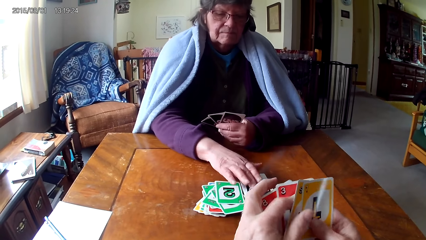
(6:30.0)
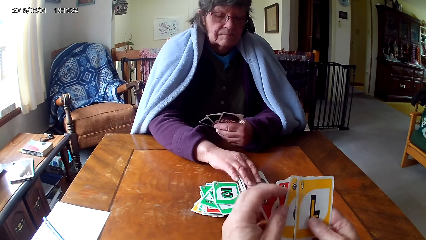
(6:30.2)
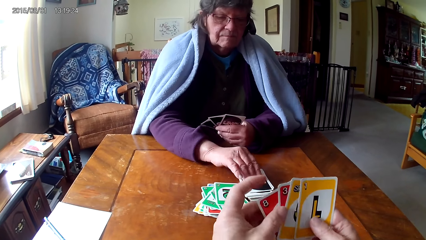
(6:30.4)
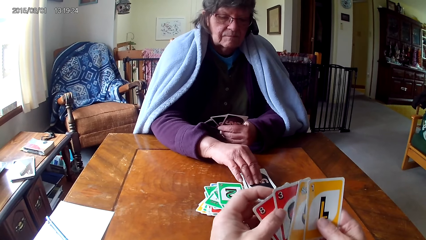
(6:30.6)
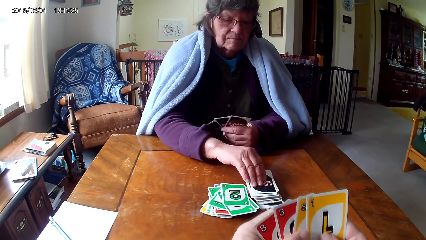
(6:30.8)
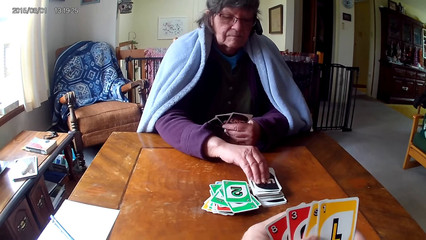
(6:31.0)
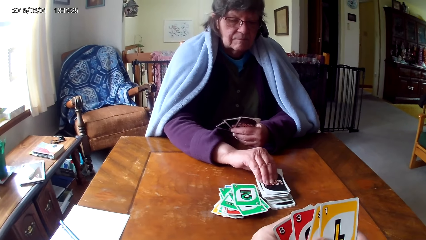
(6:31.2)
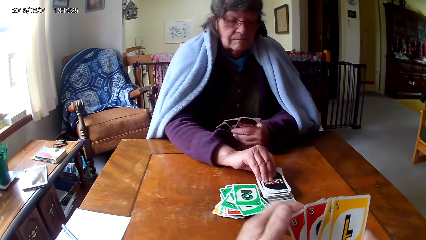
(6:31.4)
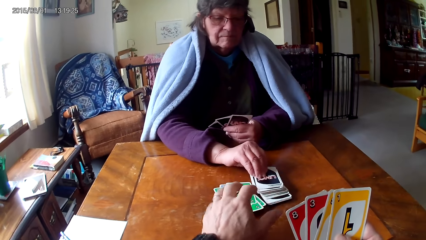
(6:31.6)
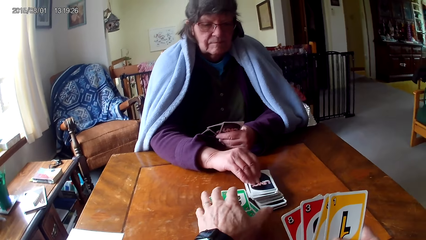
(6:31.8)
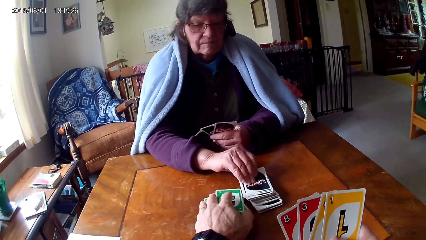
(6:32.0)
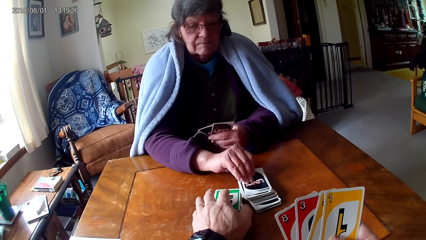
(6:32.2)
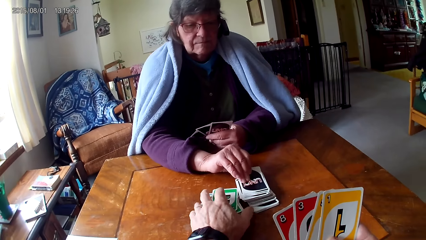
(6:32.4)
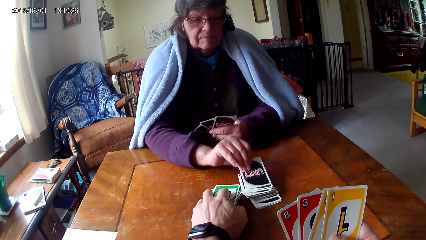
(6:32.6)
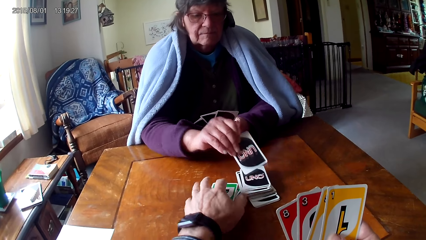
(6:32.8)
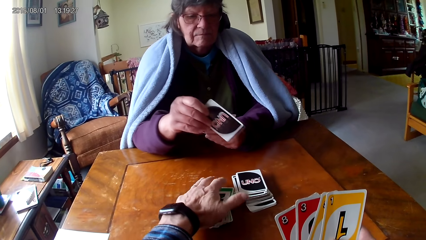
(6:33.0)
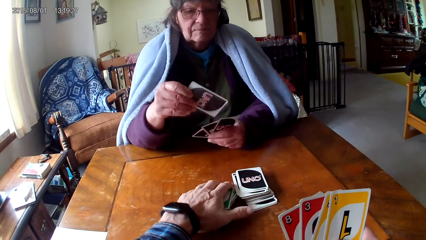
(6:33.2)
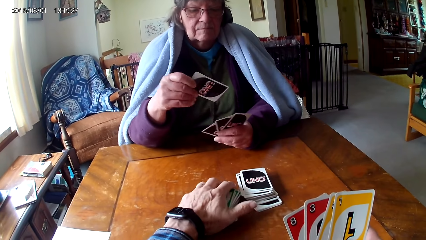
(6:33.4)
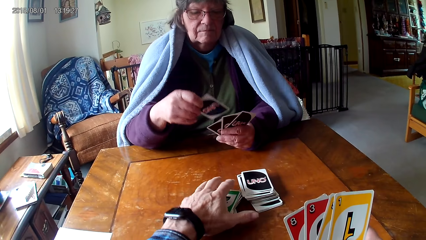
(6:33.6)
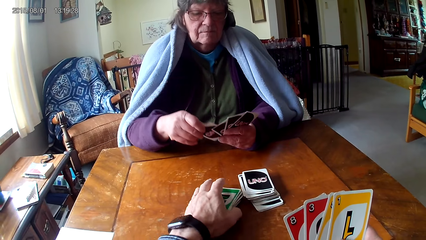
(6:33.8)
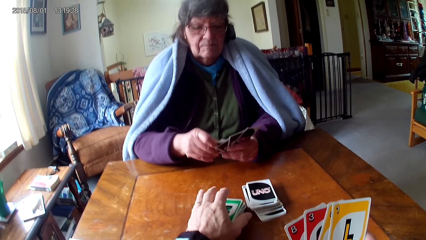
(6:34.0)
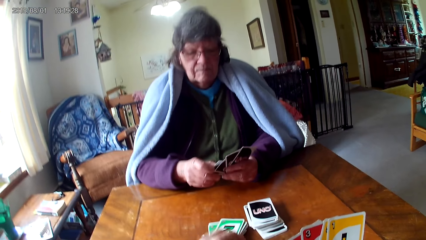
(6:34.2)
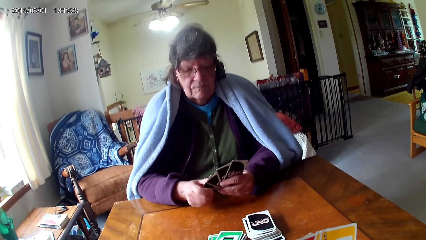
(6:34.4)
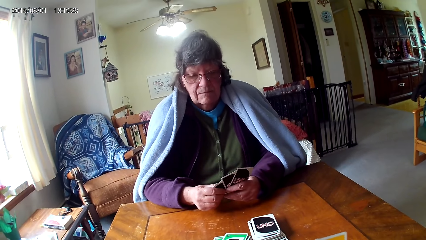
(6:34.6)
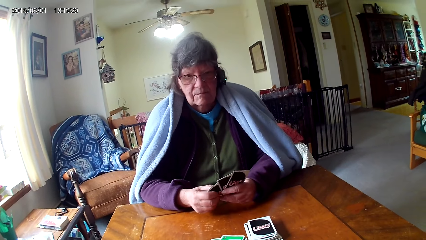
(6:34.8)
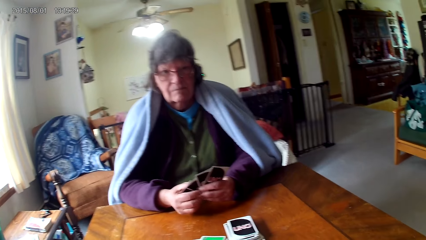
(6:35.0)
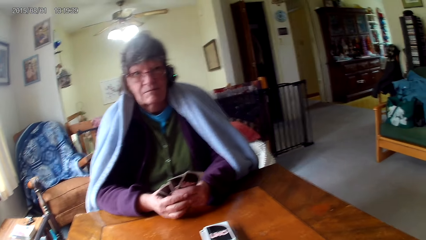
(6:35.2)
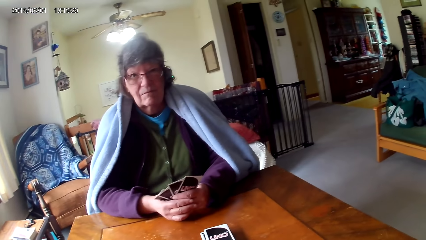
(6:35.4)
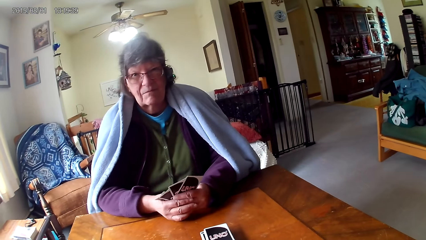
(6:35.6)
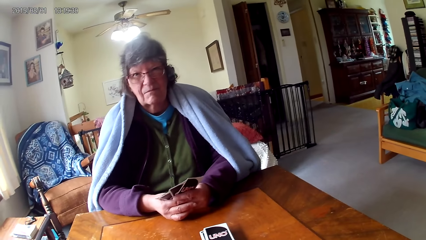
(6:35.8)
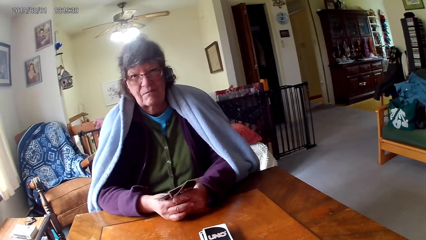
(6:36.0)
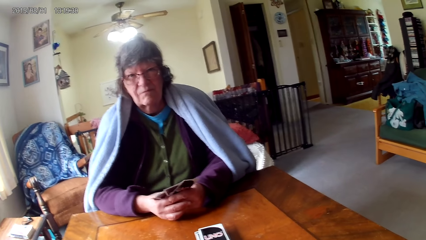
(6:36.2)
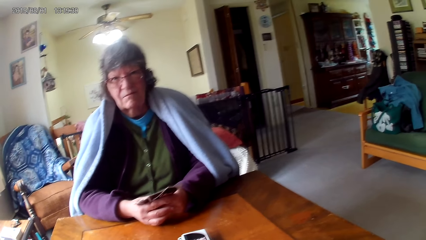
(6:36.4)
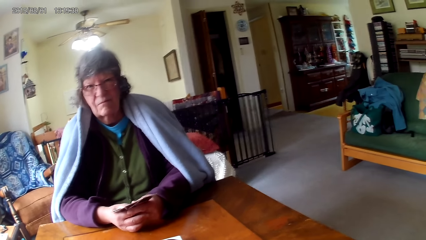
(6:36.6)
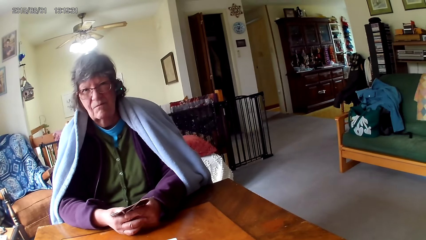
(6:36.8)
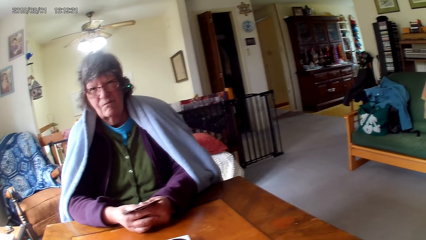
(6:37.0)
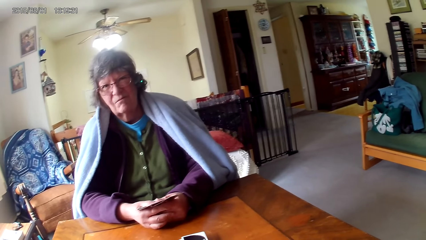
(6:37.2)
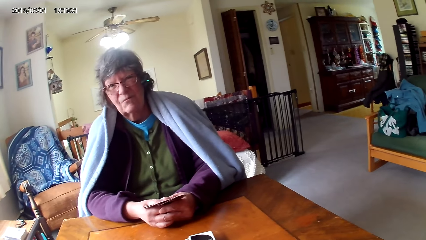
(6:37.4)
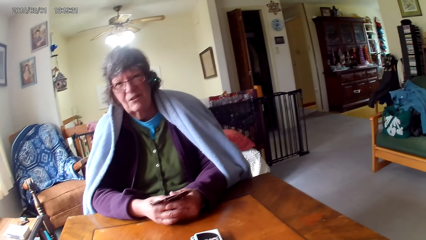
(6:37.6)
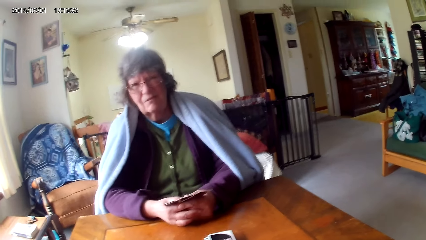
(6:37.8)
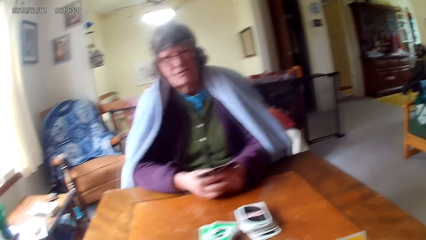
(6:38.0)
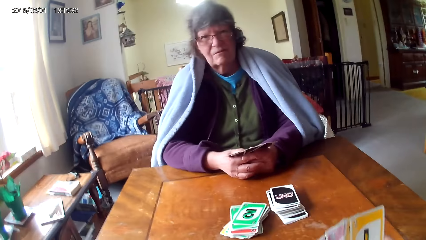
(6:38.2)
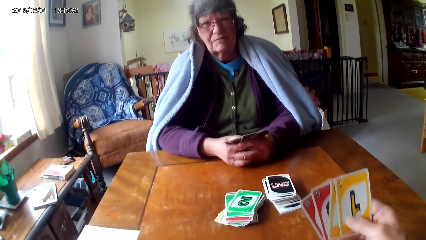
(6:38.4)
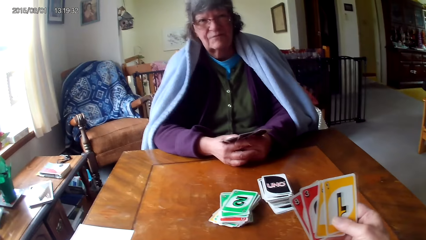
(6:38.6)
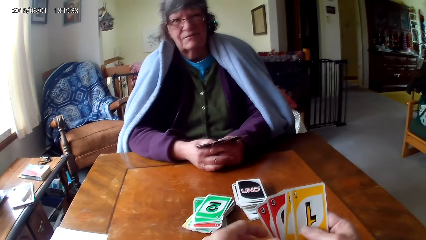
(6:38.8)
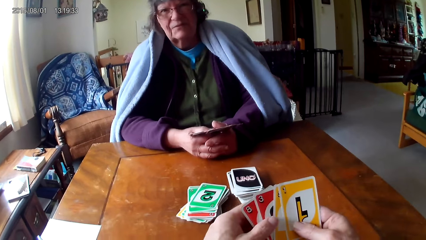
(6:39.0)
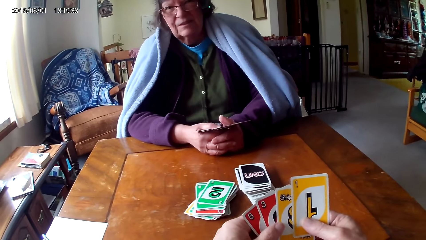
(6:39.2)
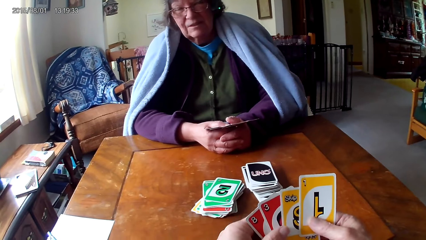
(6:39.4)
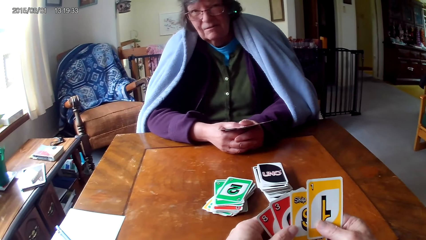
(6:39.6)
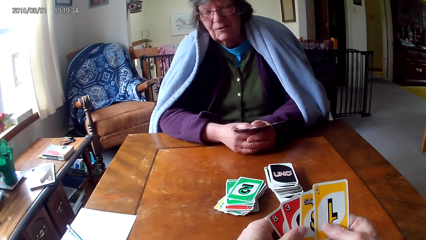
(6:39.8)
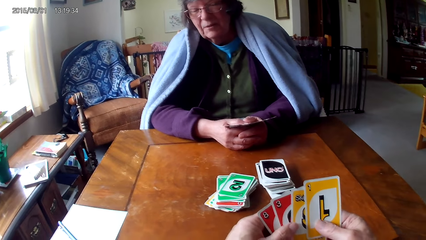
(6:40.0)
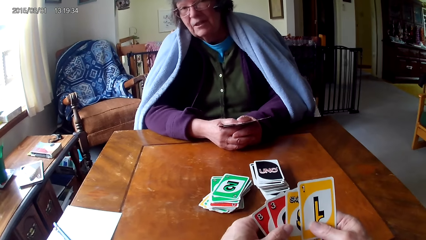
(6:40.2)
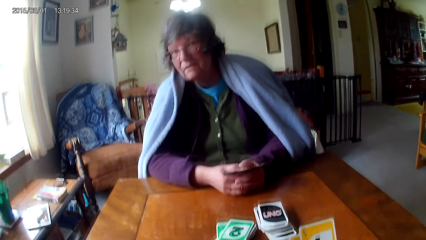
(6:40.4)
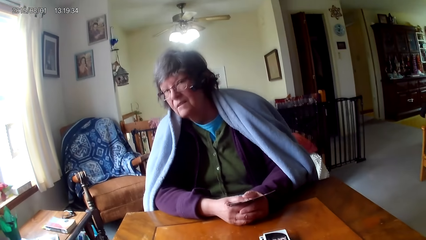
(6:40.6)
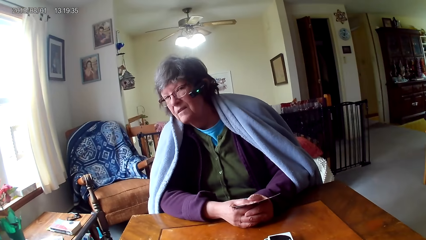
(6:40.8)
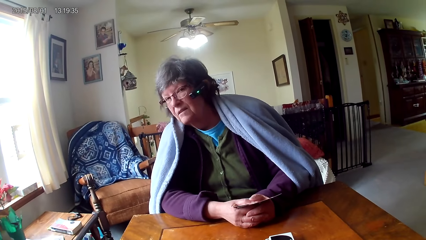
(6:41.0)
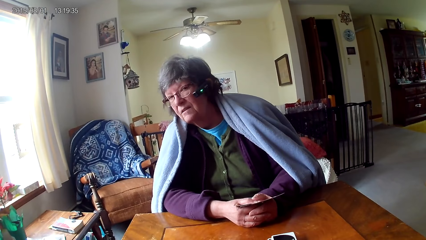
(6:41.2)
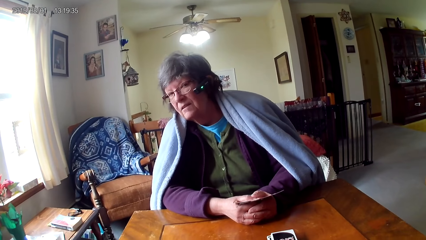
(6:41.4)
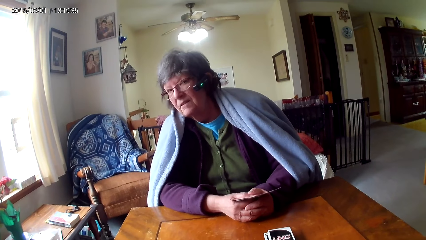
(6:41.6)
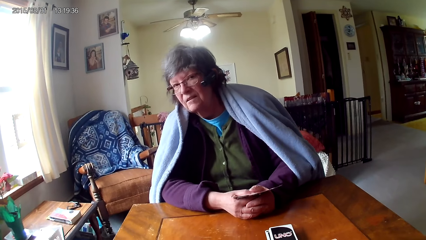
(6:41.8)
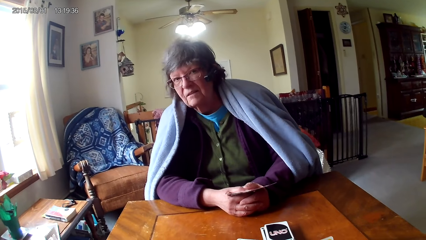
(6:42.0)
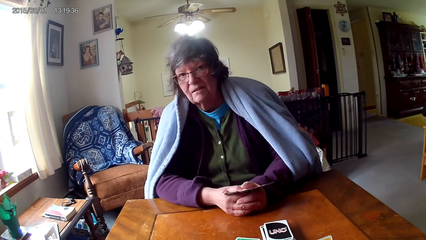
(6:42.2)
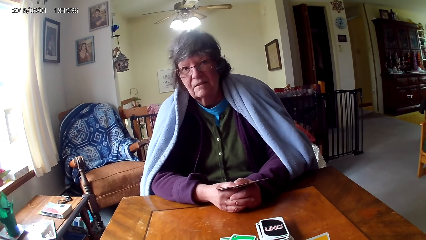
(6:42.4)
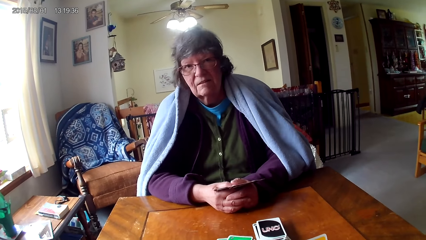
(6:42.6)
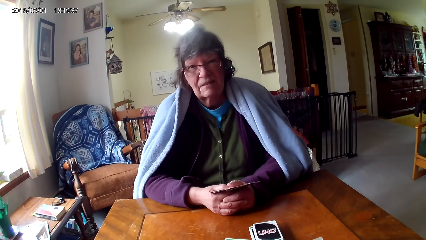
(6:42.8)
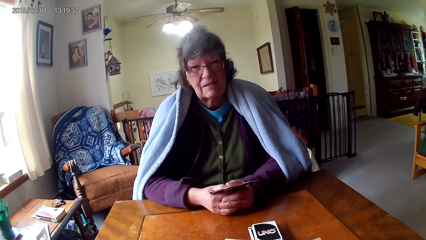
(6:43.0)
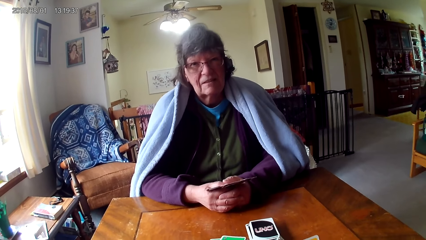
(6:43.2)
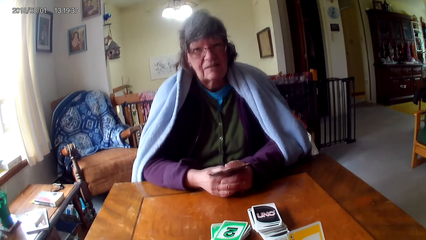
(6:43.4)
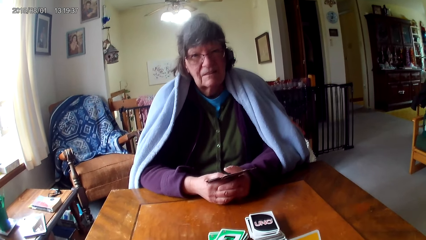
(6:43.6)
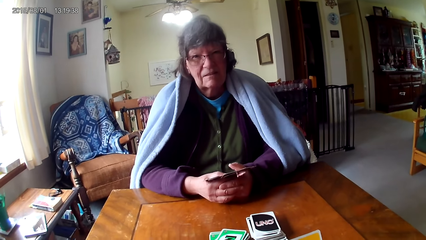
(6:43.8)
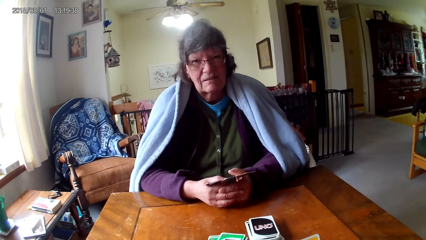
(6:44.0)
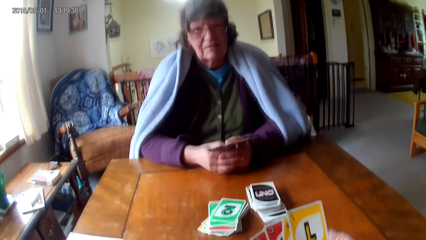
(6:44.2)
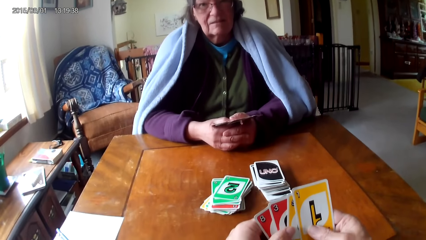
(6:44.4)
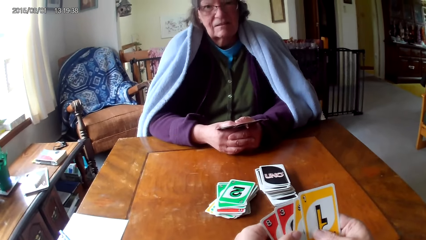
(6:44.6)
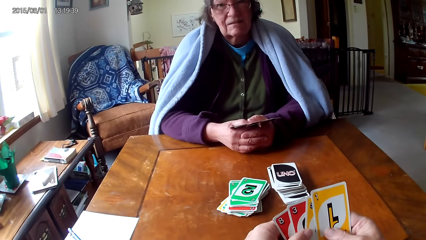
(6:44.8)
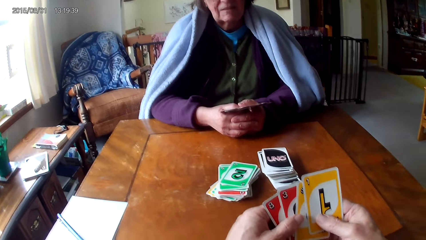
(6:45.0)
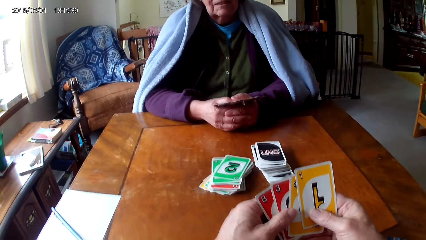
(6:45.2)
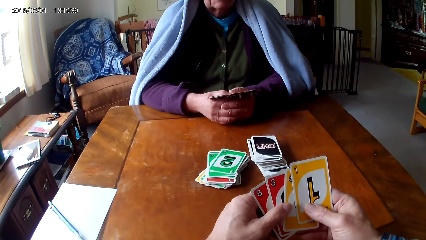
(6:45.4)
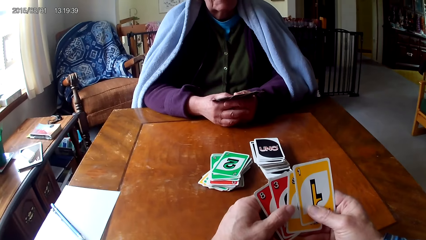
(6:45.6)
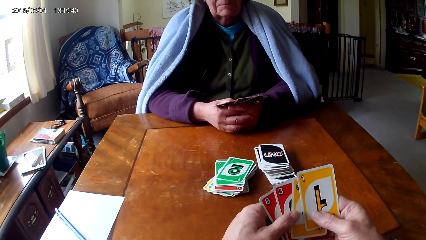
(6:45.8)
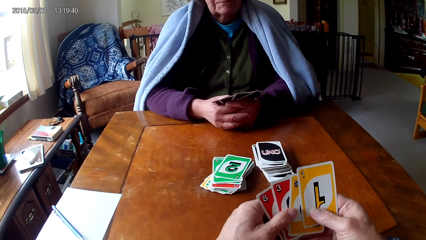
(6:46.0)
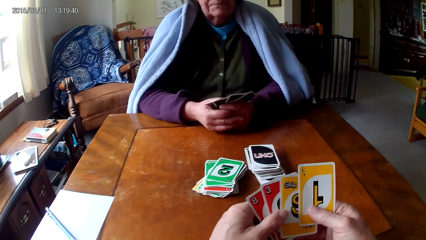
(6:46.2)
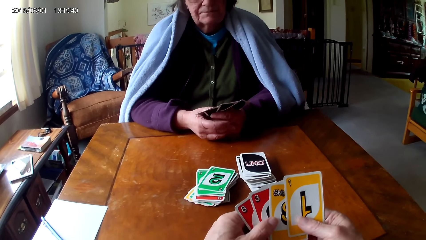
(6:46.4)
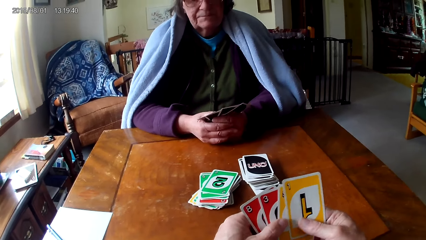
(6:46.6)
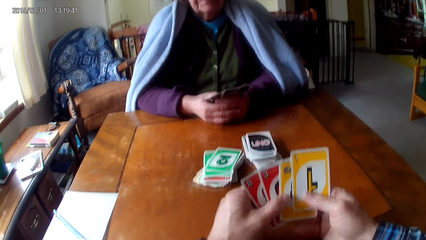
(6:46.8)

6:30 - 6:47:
The camera wearer puts a card between cards, moves cards on a table and touches the cards. A woman picks a card on the table, puts the card on other cards and bends sideways.
